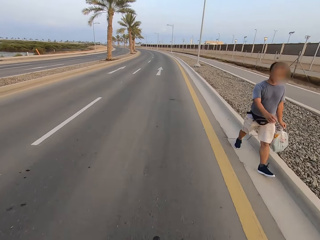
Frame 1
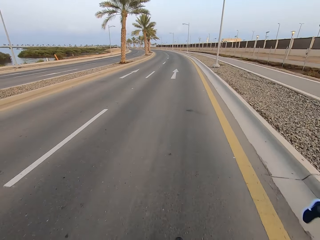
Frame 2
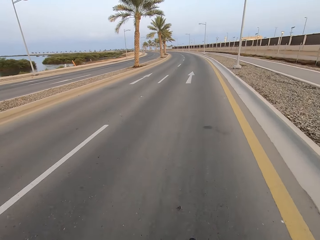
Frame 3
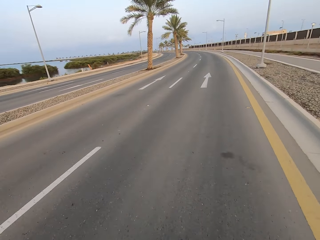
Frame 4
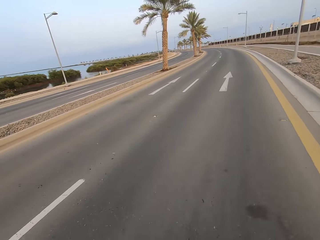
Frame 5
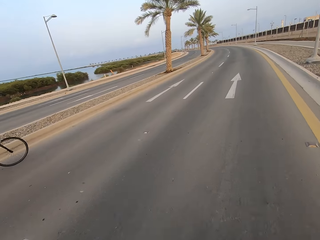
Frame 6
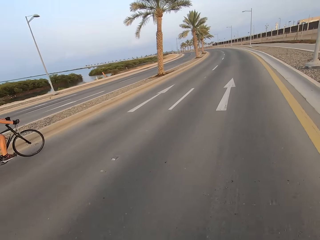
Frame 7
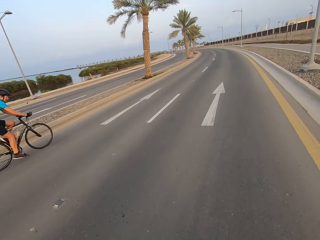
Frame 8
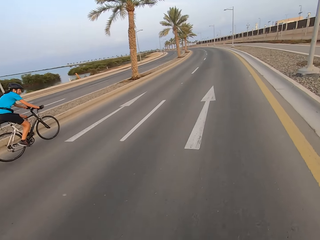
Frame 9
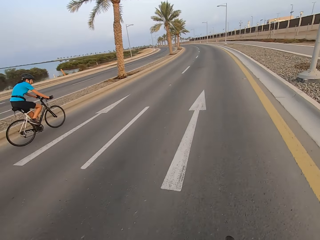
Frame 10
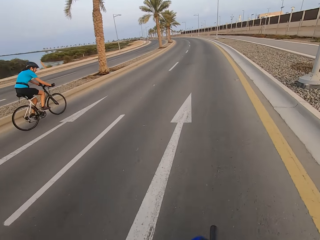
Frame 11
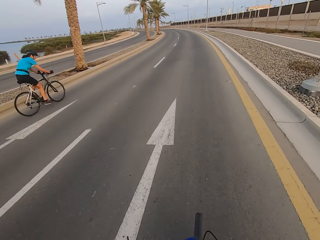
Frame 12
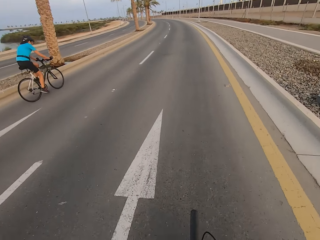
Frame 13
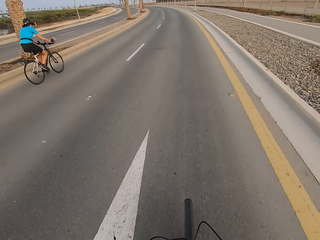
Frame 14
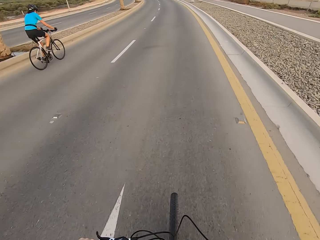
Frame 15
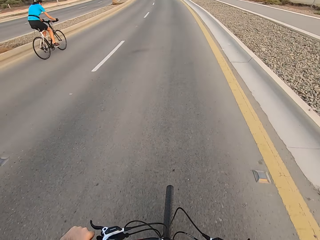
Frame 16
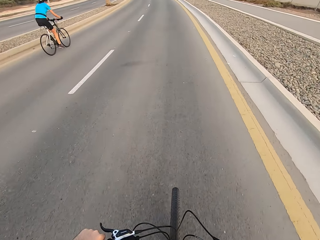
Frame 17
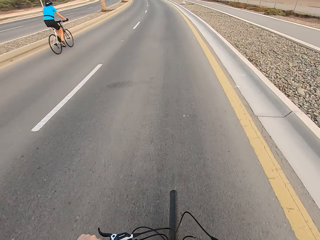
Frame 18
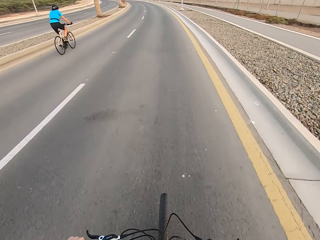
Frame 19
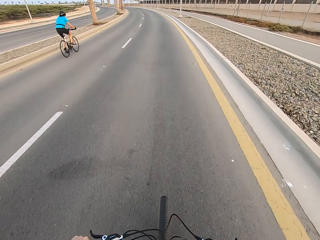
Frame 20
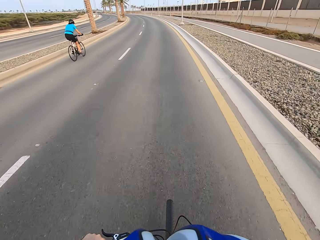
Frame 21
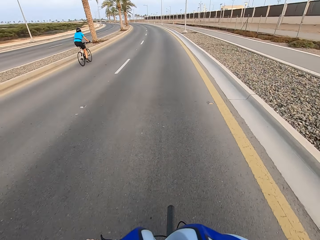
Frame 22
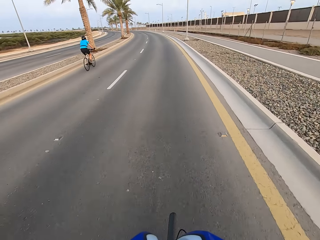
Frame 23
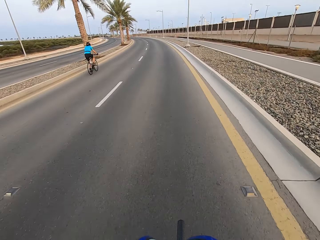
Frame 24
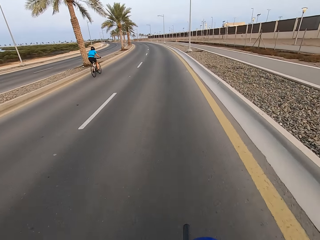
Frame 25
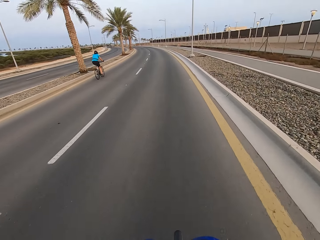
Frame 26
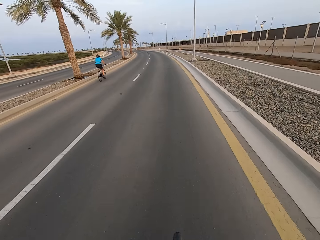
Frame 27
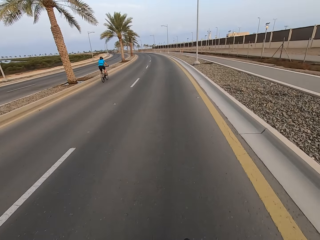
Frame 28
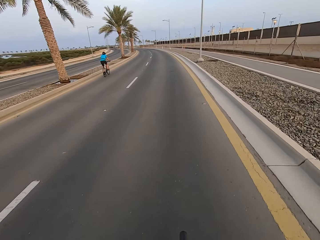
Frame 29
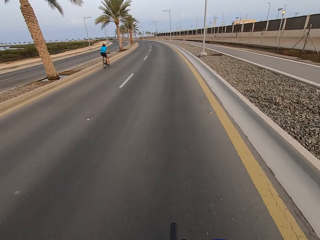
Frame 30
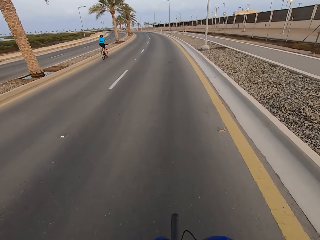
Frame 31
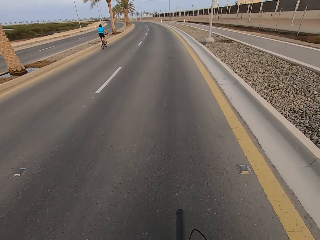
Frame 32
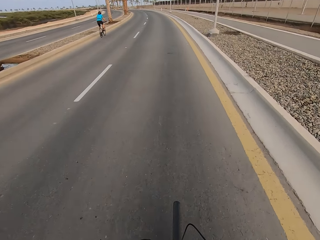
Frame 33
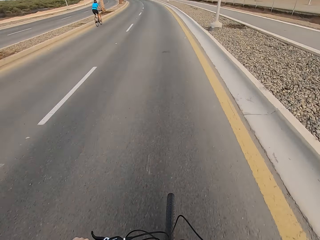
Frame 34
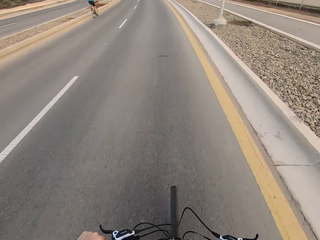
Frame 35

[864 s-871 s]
A man rides the bicycle.

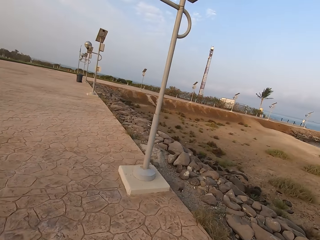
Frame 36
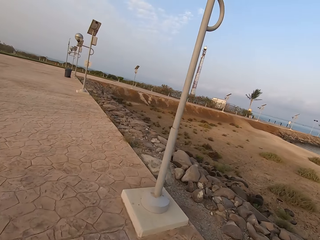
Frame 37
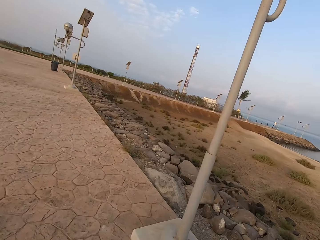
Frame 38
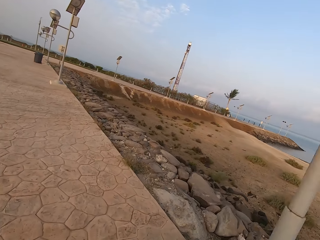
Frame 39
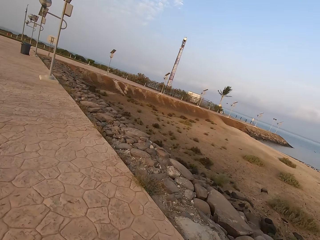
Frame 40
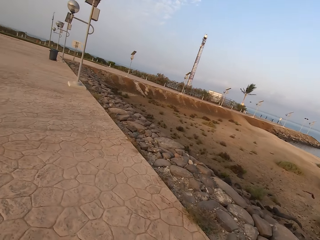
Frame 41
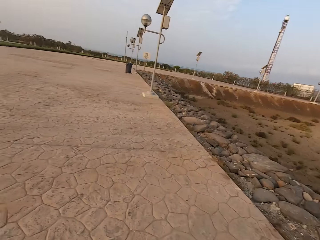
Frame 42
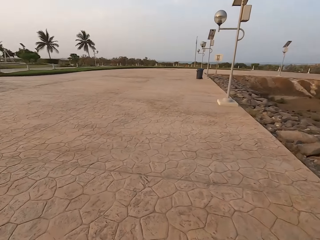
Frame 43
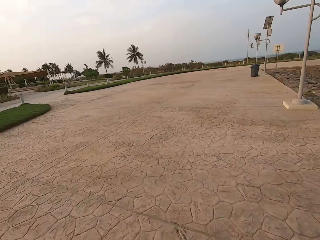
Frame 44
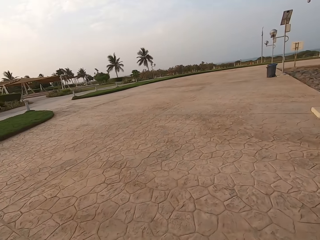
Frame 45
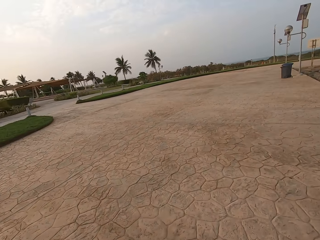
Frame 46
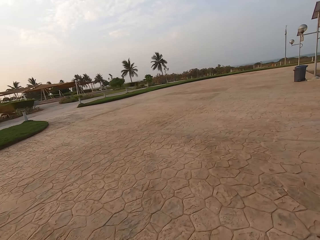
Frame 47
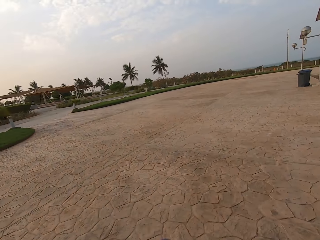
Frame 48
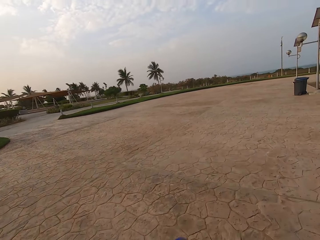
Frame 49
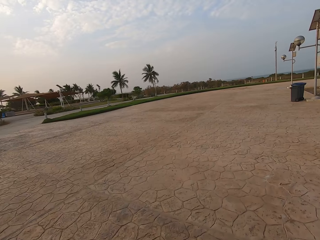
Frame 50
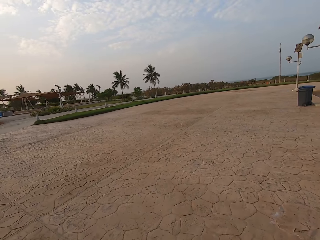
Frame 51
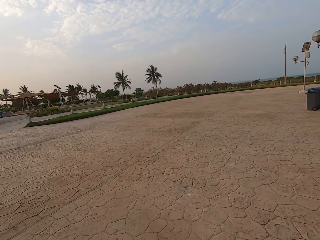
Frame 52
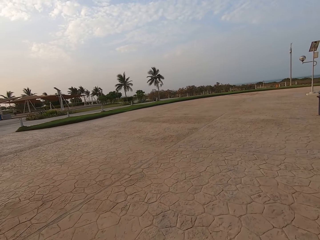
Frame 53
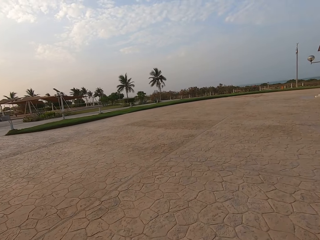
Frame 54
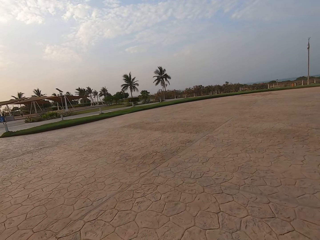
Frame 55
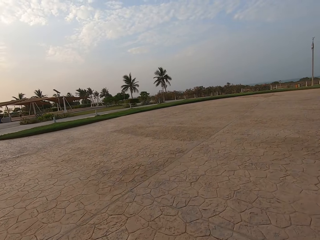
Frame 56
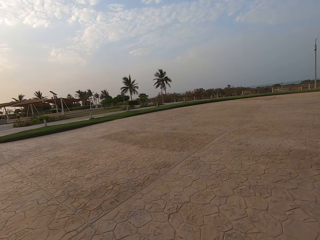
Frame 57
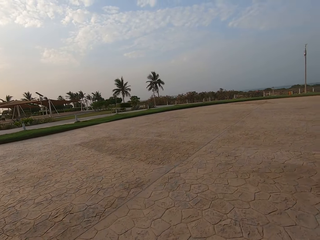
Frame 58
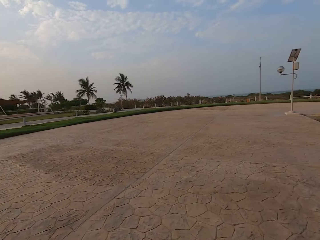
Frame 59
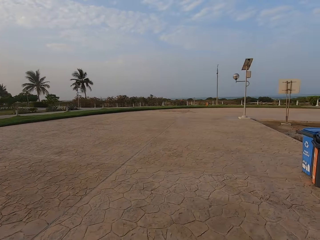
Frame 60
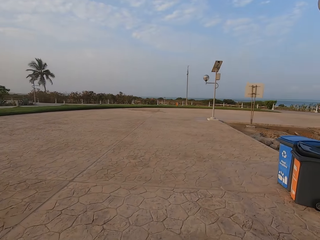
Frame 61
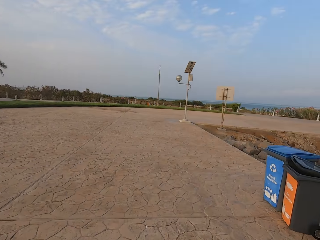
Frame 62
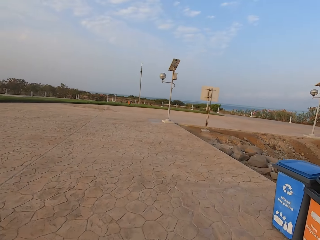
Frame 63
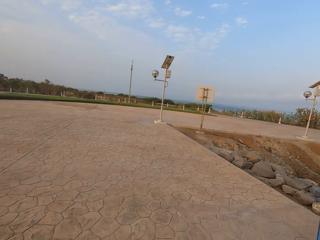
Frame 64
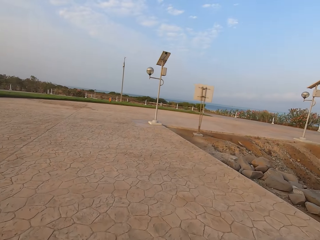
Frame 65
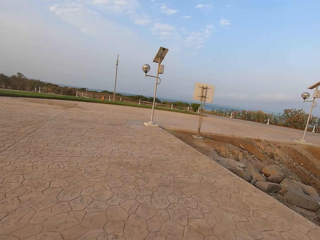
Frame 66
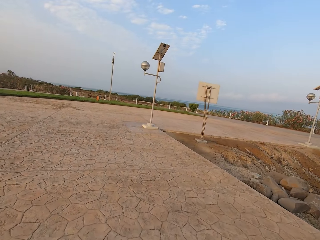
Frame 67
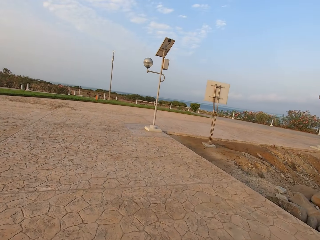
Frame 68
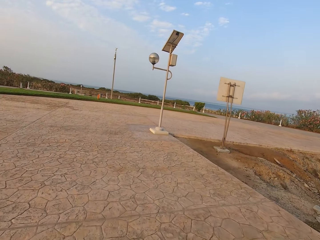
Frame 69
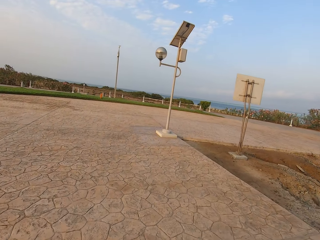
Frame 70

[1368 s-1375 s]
The camera wearer looks around.

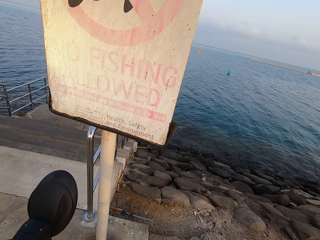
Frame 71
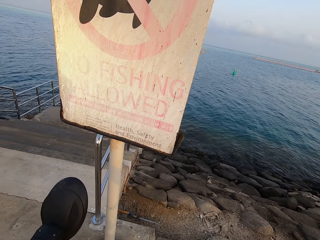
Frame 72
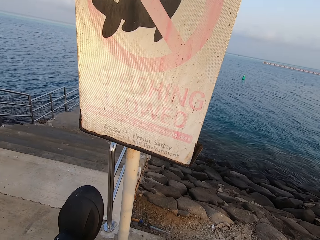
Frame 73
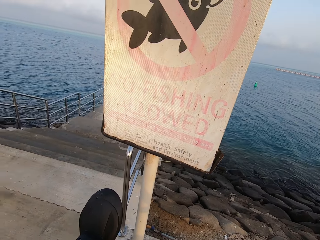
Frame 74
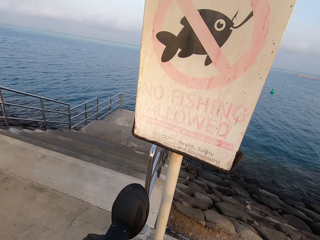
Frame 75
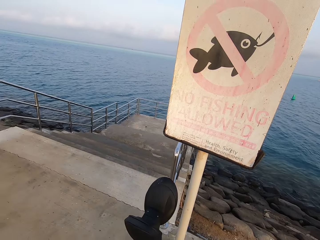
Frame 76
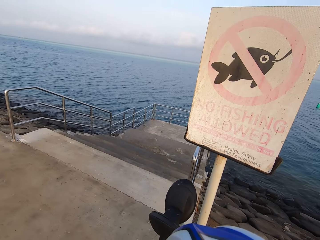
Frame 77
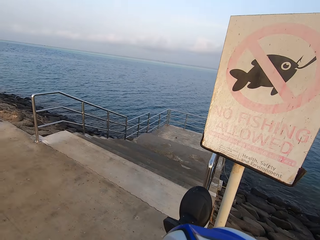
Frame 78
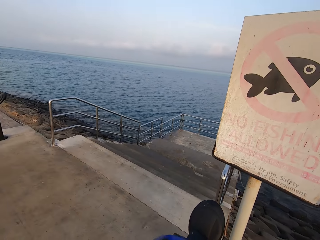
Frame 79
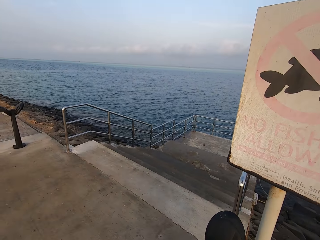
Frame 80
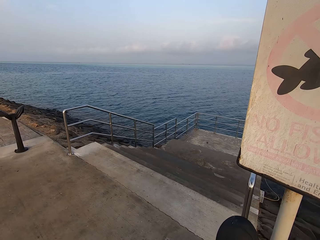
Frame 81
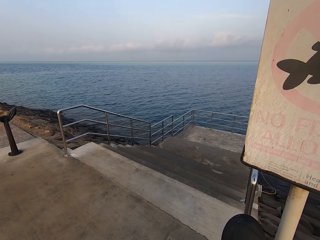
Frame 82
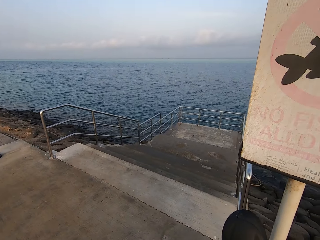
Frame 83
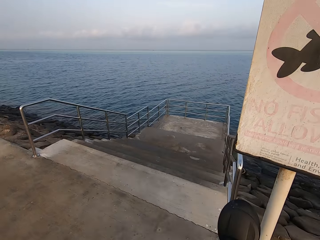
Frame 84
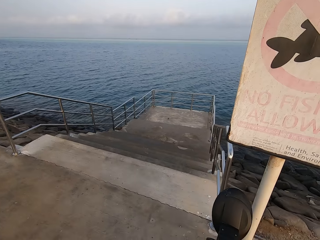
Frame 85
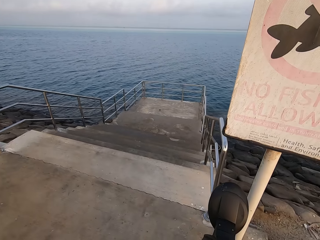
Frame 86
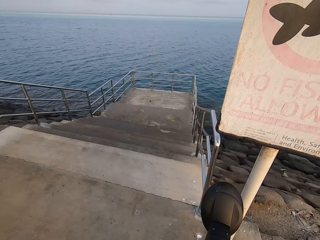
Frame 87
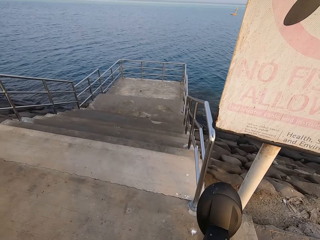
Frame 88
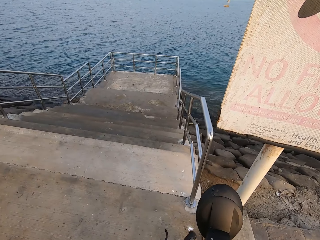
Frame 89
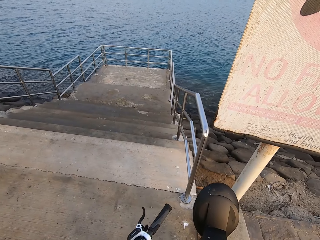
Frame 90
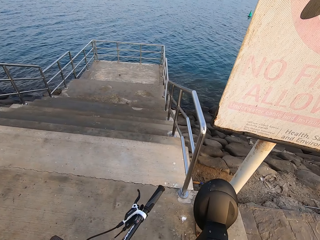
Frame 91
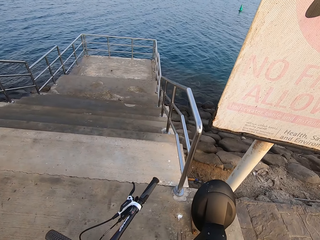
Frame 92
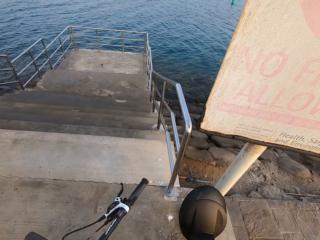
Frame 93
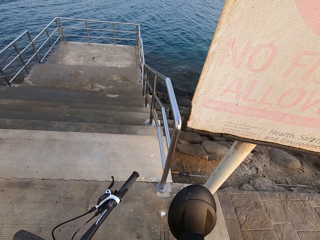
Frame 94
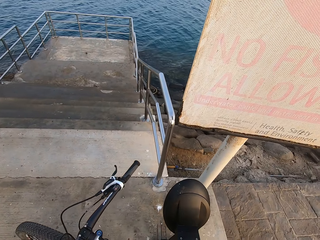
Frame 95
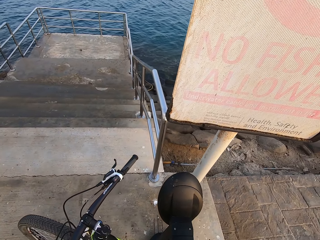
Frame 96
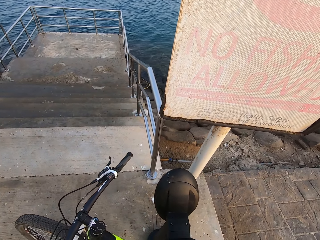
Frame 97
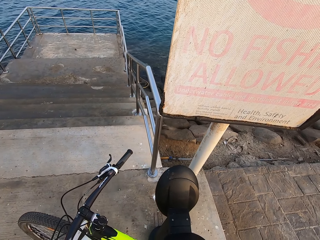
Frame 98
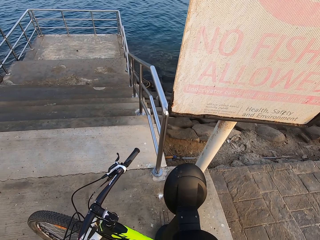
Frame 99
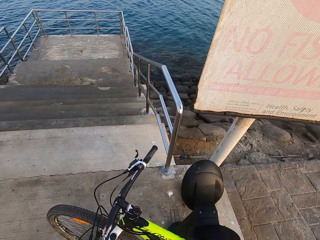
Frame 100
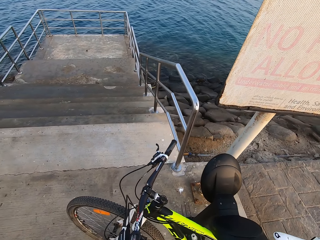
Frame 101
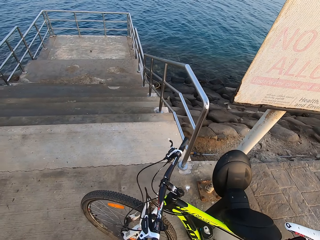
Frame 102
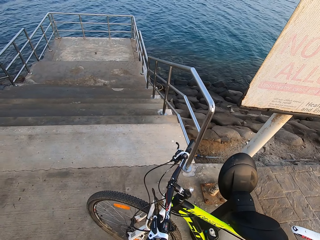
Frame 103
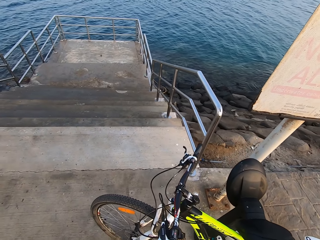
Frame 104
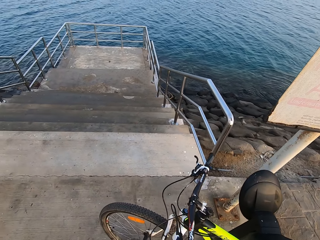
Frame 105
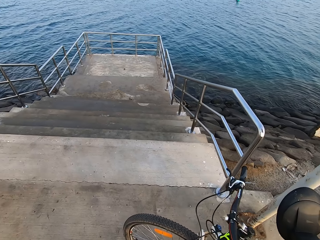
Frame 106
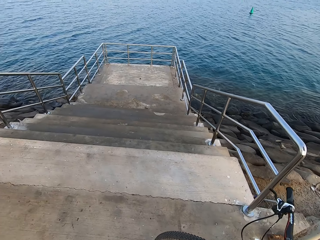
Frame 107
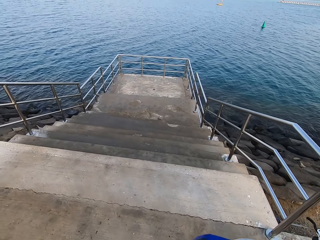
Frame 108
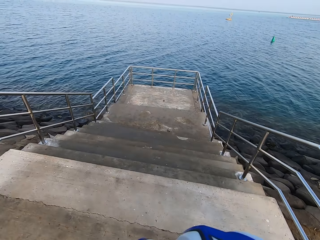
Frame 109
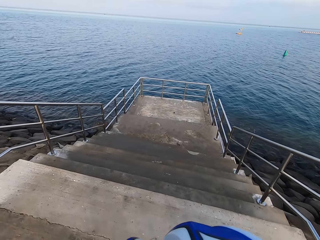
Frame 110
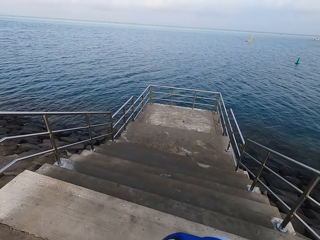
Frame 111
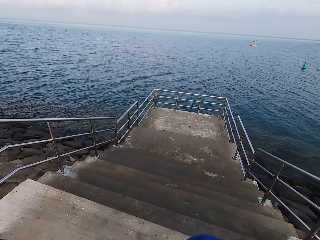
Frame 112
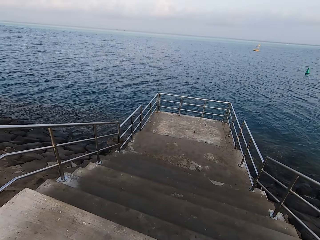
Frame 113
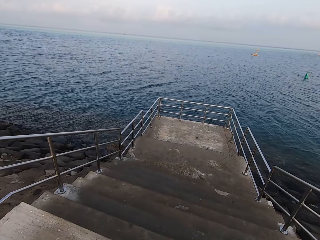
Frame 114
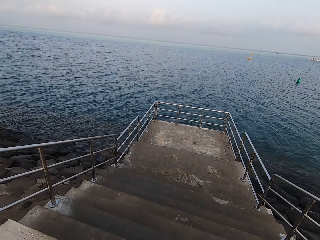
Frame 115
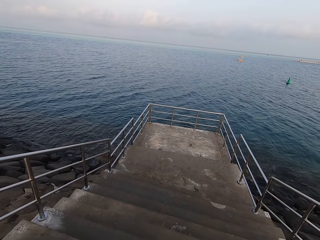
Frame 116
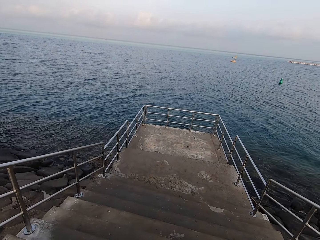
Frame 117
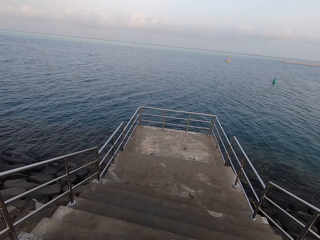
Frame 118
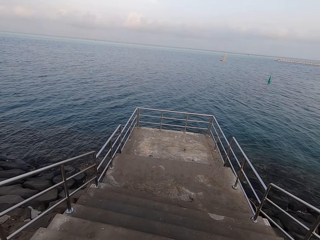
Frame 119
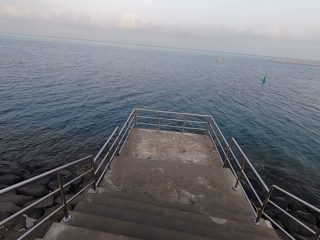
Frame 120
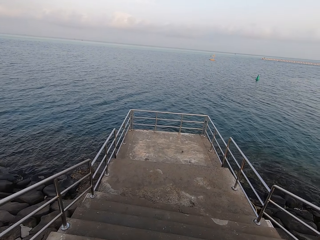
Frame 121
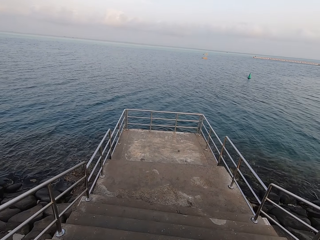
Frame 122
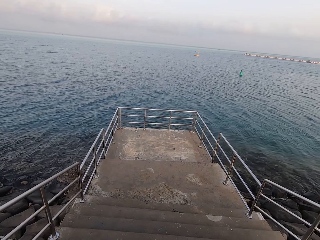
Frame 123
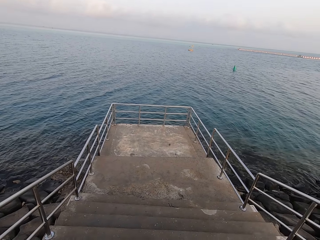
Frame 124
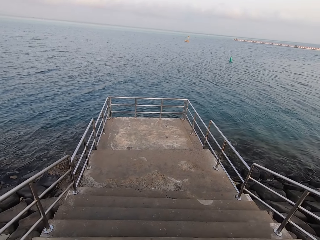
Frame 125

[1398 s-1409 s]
The camera wearer jumps off his bicycle. They put aside the bicycle. They walk around and walk down the stairs.
